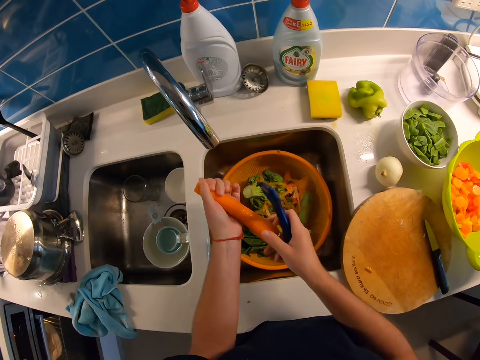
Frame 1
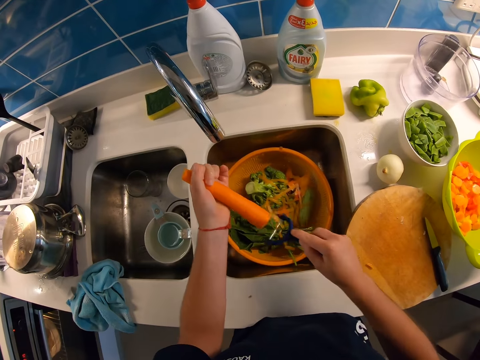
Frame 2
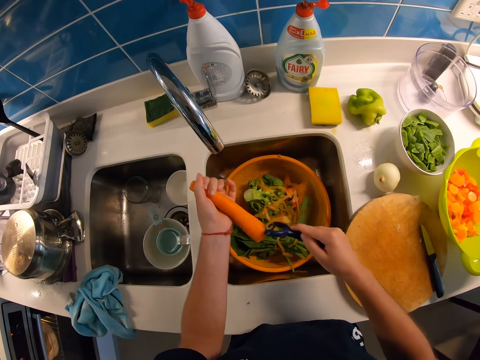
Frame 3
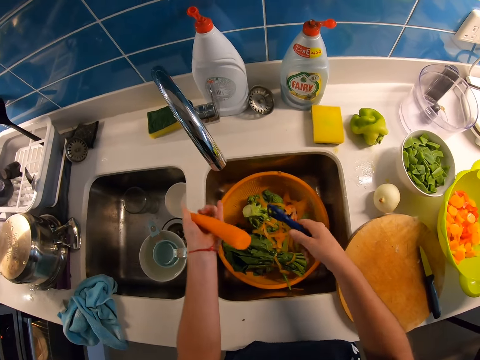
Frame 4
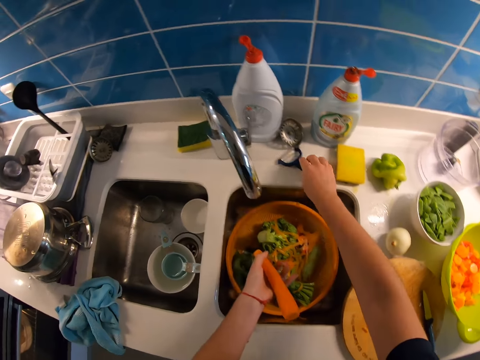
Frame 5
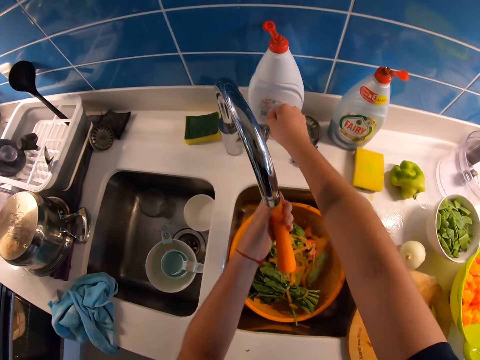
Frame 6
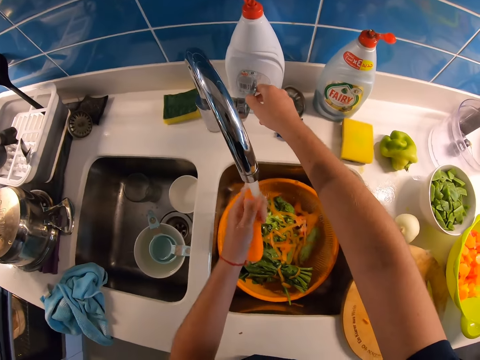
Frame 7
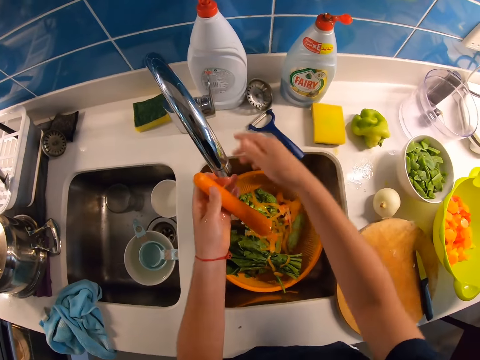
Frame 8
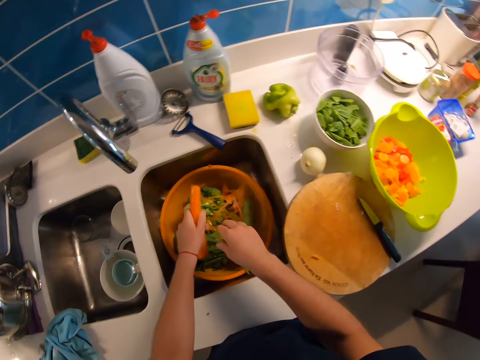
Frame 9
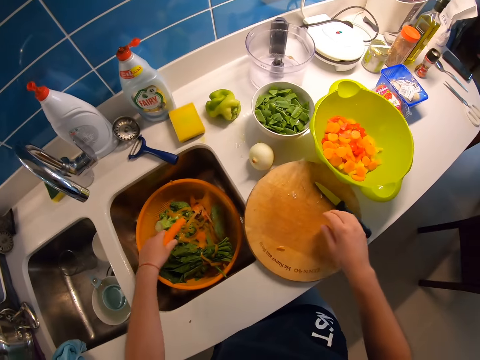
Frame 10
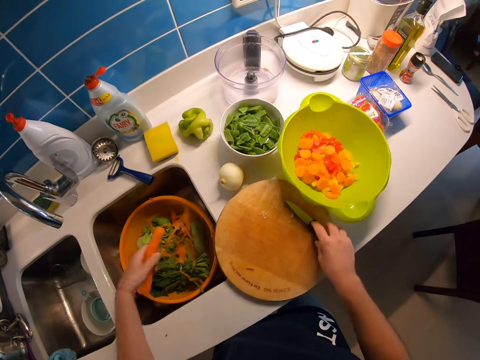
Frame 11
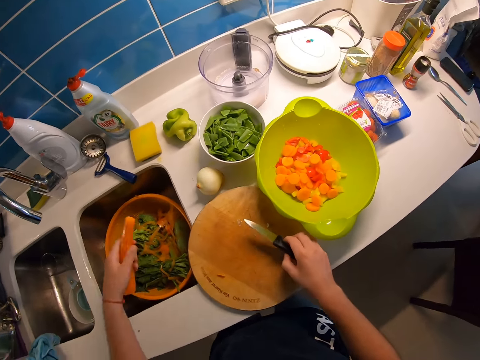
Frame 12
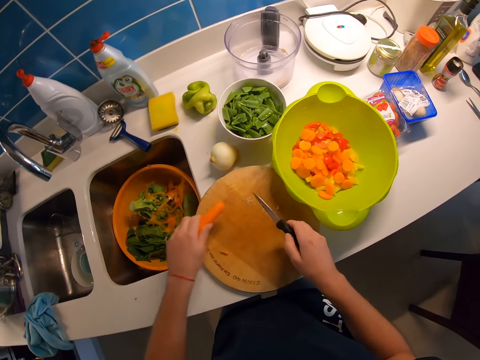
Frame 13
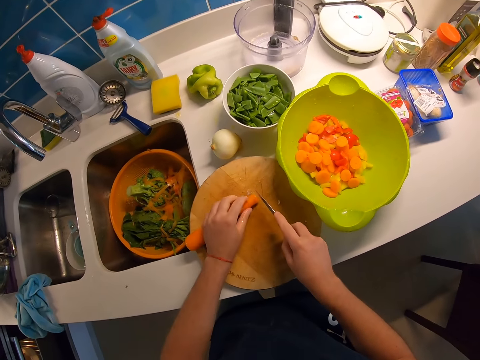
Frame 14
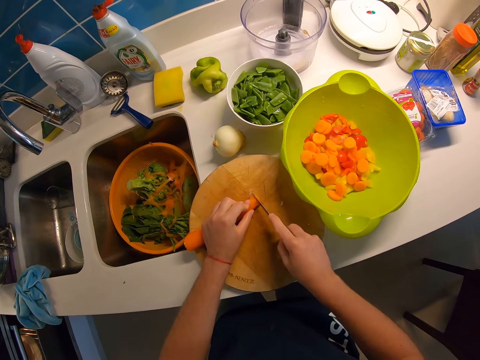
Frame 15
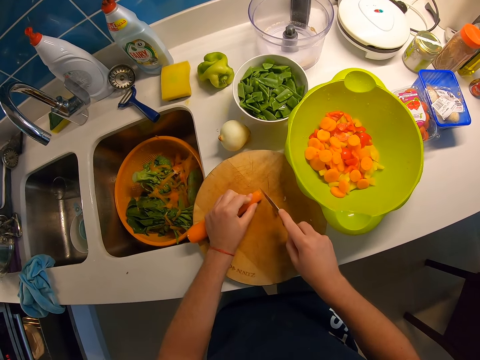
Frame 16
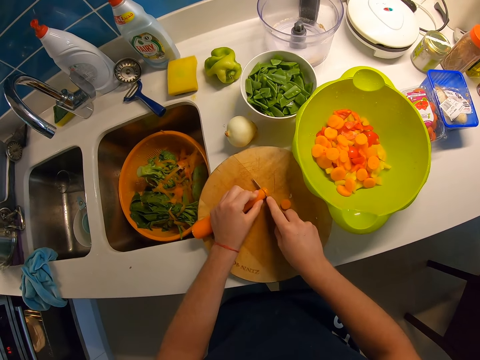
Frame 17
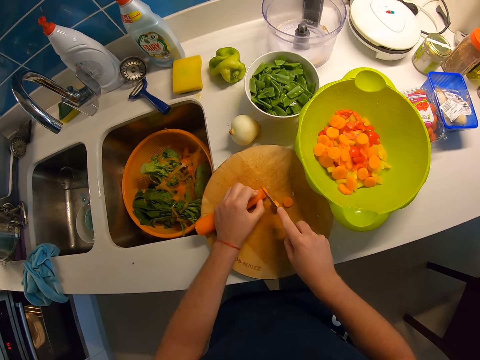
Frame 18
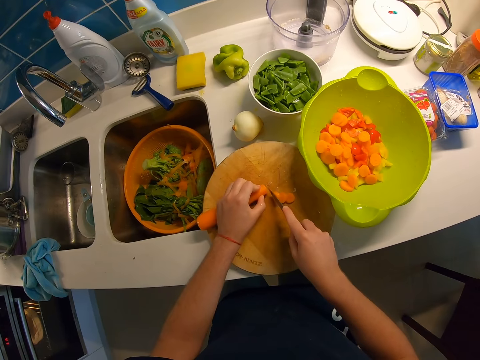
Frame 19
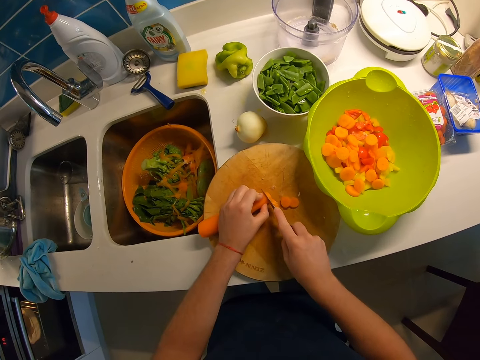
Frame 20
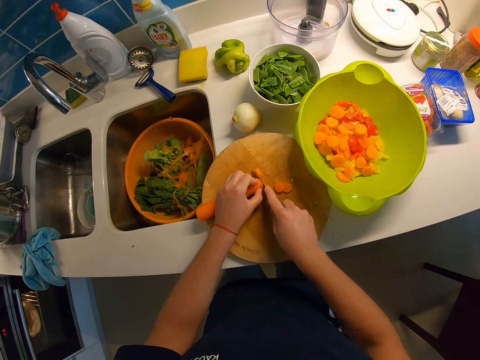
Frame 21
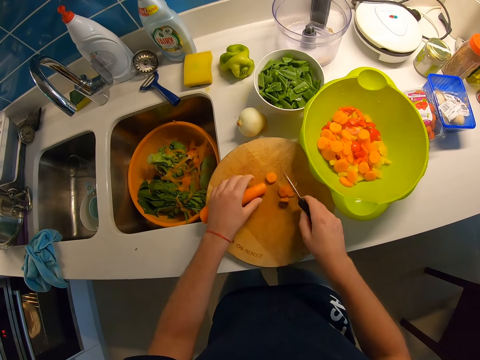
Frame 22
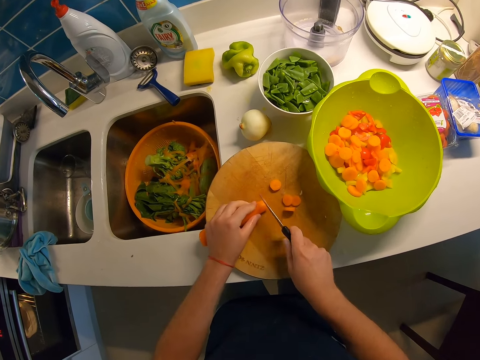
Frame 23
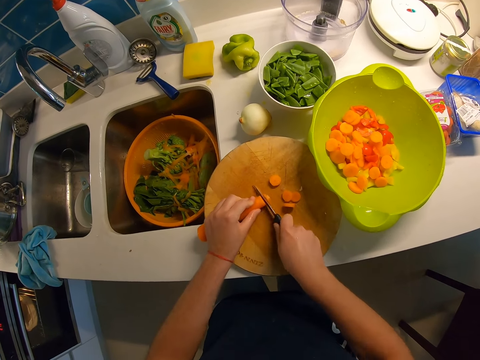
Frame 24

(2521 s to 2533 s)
The camera wearer turns the carrot. They touch the carrot with their right hand. They peel the carrot with the peeler. They stop peeling the carrot. They drop the vegetable peeler on the kitchen counter near the tap. They carry the carrot under the tap. They turn on the tap with their right hand. They wash the carrot under the tap. They turn off the tap. They remove their right hand from the tap. They hold the carrot with their right hand. They remove their right hand from the carrot. They shake their left hand holding the carrot in the right basin. They remove excess water. They pick up the knife with their right hand. They place the carrot on the cutting board. They chop the carrot.

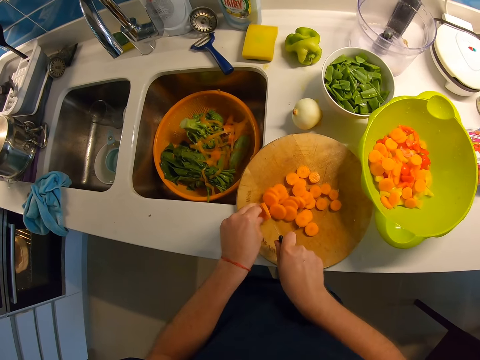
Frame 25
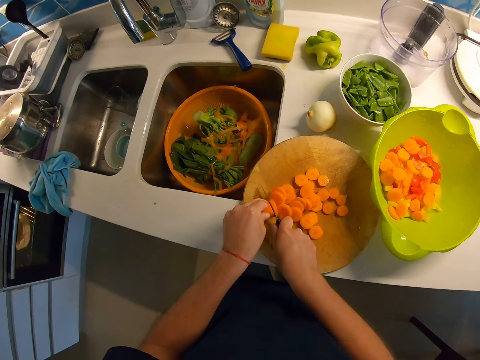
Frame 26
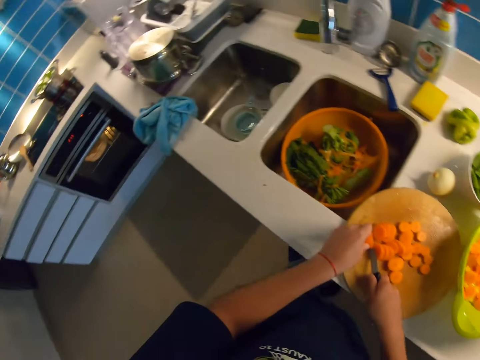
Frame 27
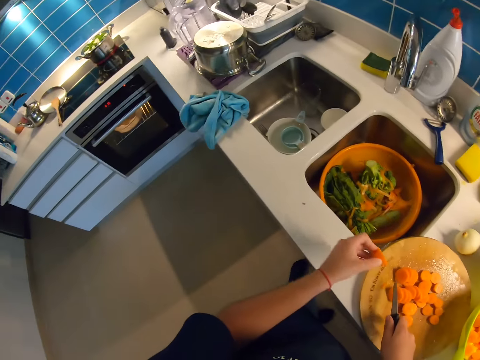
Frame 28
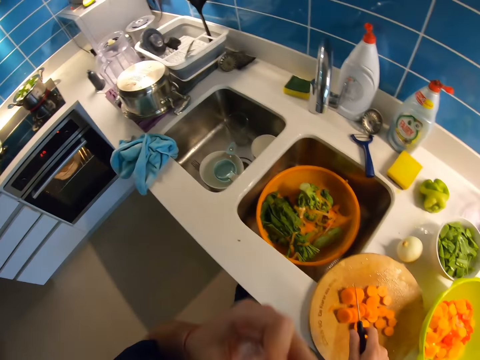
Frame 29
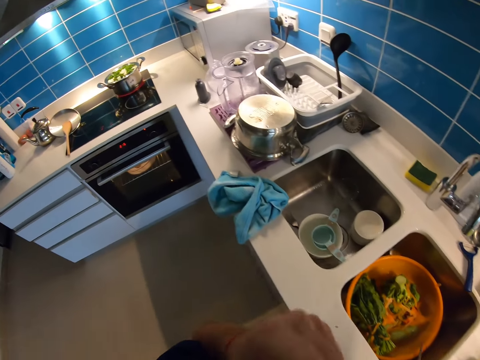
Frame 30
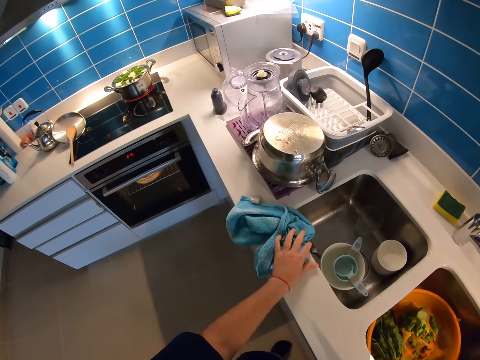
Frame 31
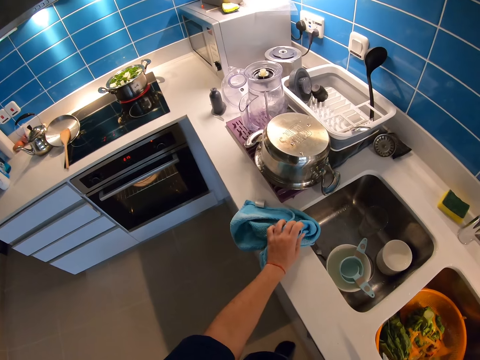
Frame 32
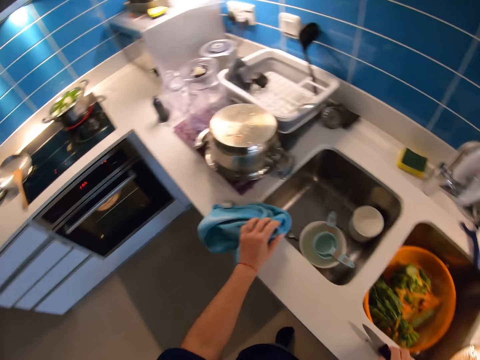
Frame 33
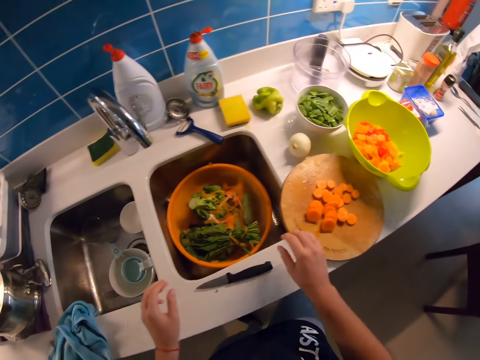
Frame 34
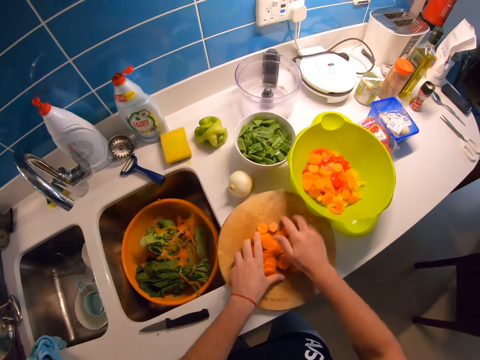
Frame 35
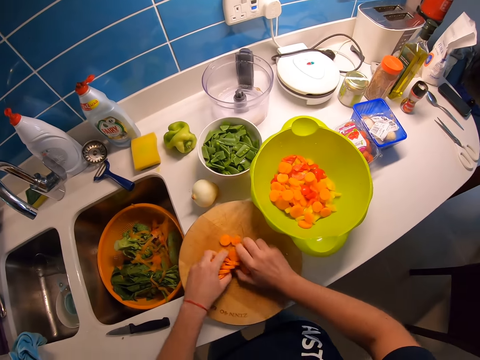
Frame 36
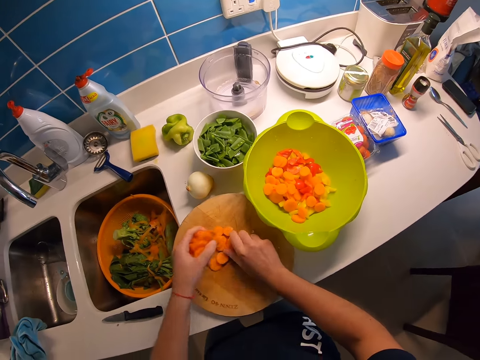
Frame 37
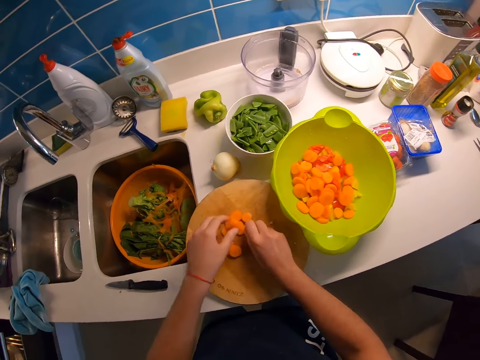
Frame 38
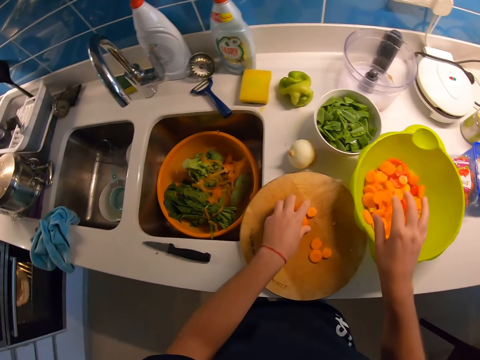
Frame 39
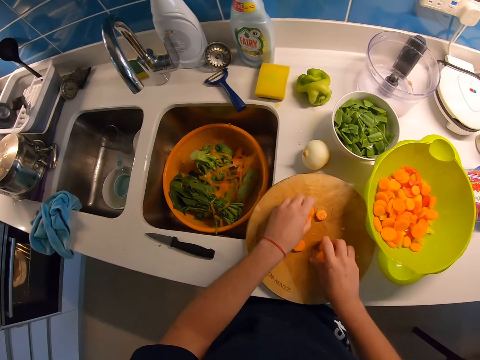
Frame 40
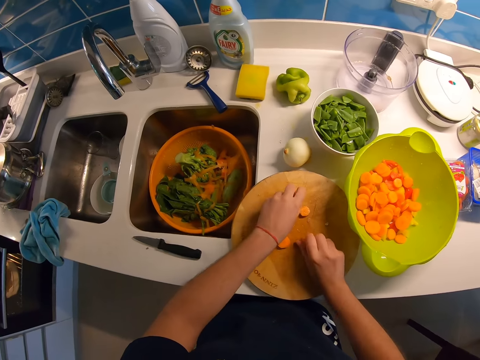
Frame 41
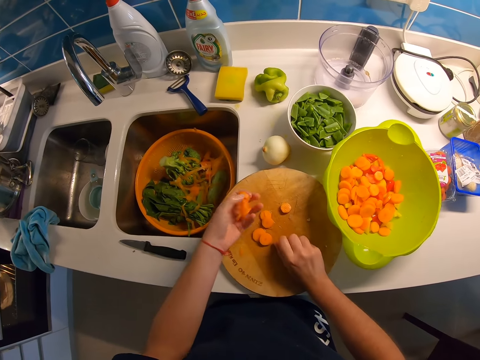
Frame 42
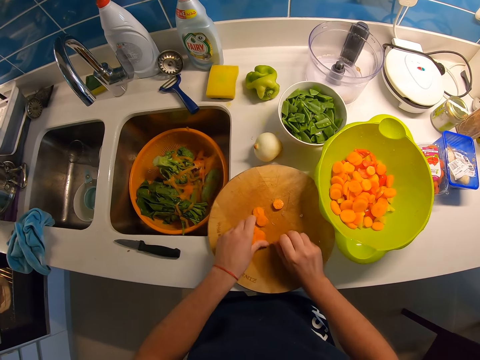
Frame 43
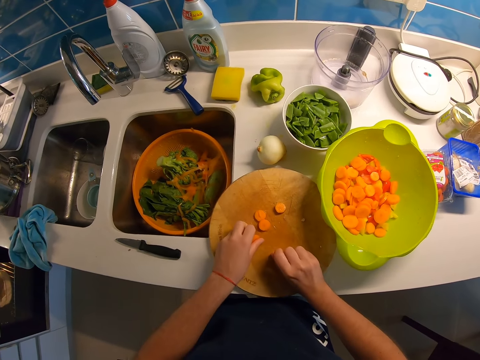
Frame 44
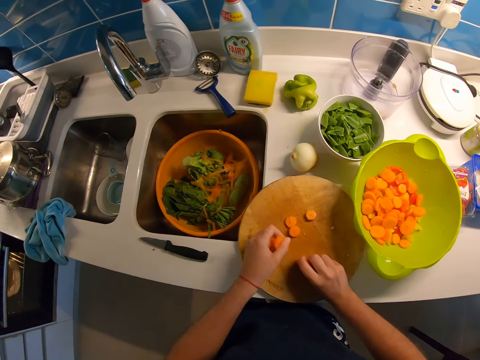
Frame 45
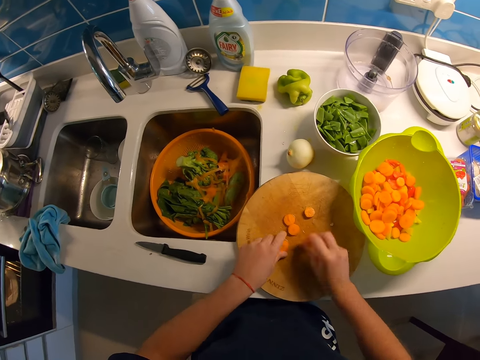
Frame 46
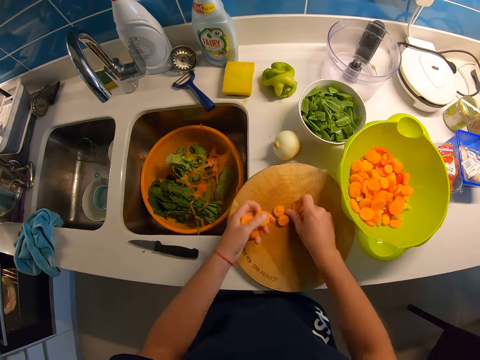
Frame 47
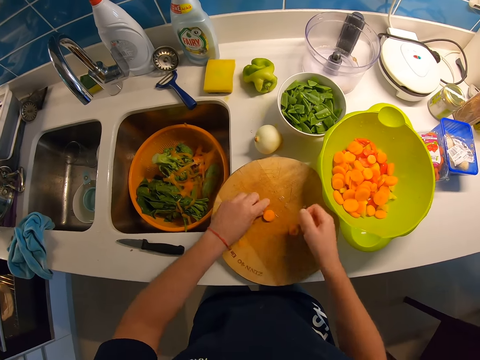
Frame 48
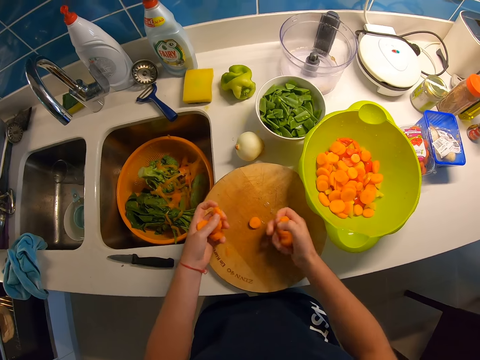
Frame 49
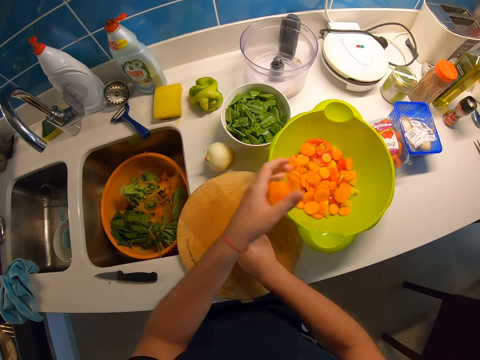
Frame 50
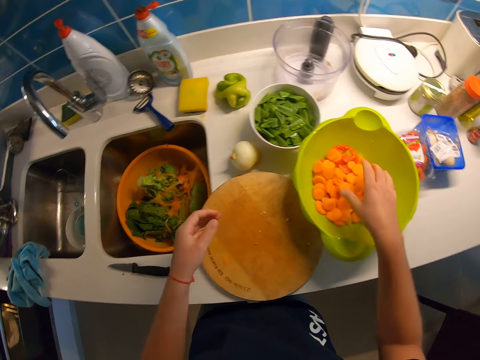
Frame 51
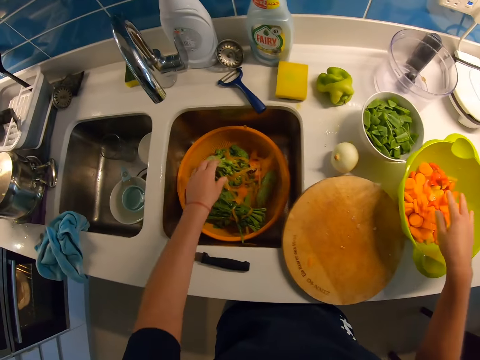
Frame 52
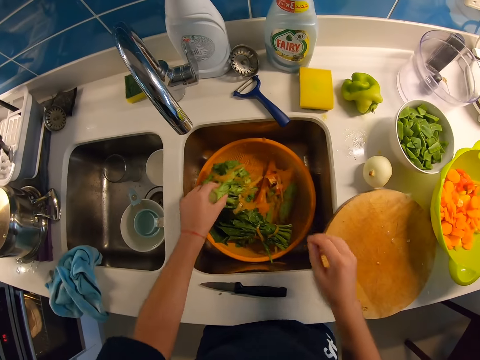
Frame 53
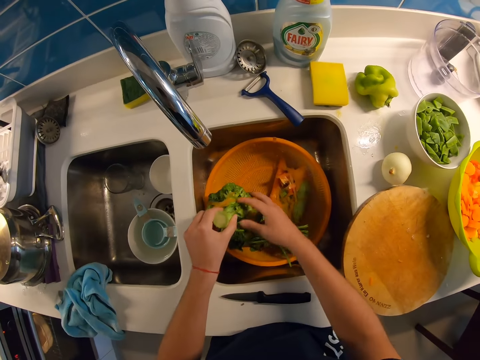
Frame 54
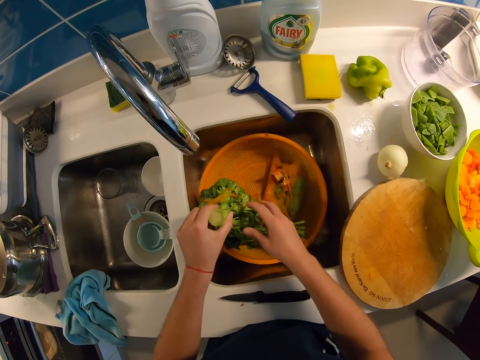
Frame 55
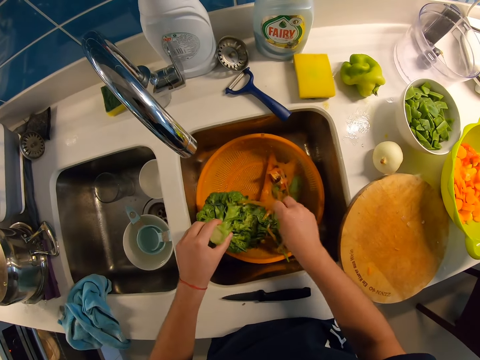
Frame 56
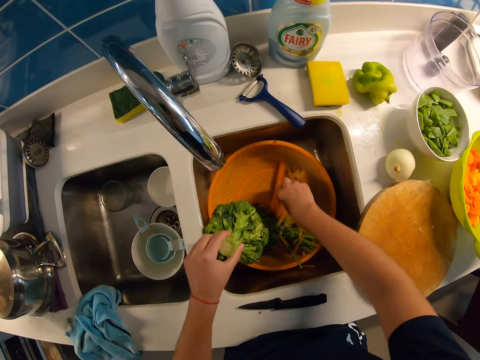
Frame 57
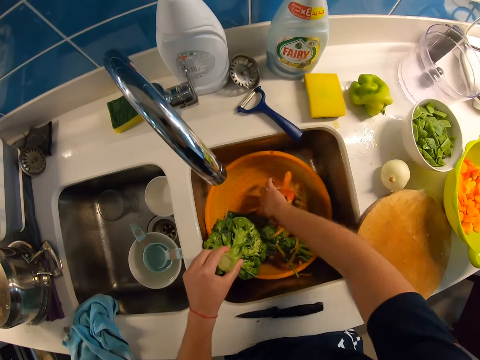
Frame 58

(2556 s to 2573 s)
The camera wearer stops chopping the carrot. They raise their left hand containing a piece of the carrot. They eat the piece of carrot. They drop their left hand. They wipe their left hand on a kitchen cloth on the kitchen counter to the left. They touch a hand towel. They remove their left hand from the kitchen cloth. They drop the knife on the kitchen counter. They pack the chopped carrot pieces with both hands. They throw the chopped carrot pieces in their left hand into the bowl on the kitchen counter. They pack more chopped carrot pieces with their left hand. They throw the chopped carrot pieces in their right hand into the bowl on the kitchen counter. They pack more chopped carrot pieces with their right hand. They throw the chopped carrot pieces in their left hand into the bowl on the kitchen counter. They throw the chopped carrot pieces in their right hand into the bowl on the kitchen counter. They pick broccoli from the bowl in the right basin with their left hand. They pick off the carrot peels from the broccoli with their right hand. They pick a carrot from the bowl in the right basin with their right hand.
